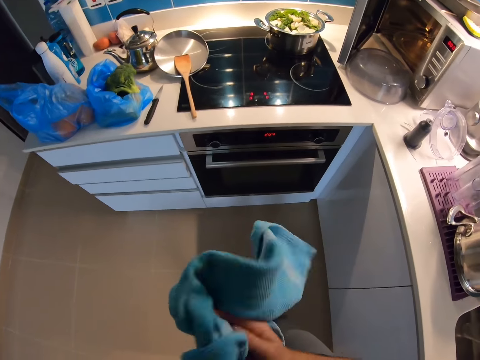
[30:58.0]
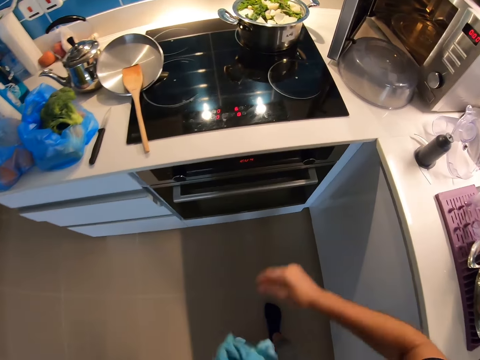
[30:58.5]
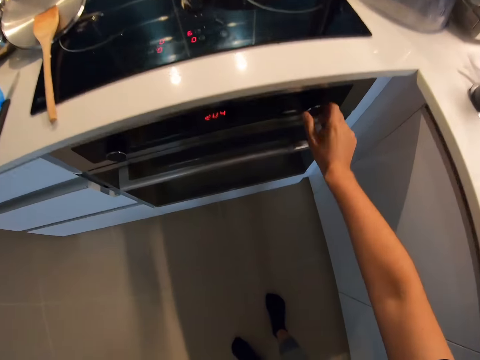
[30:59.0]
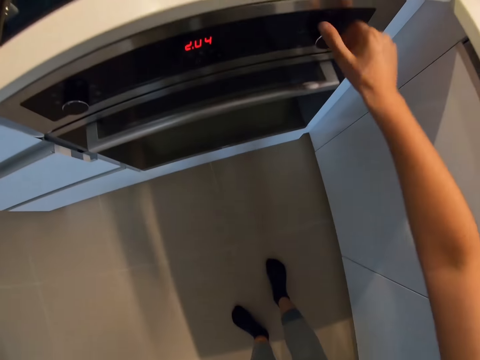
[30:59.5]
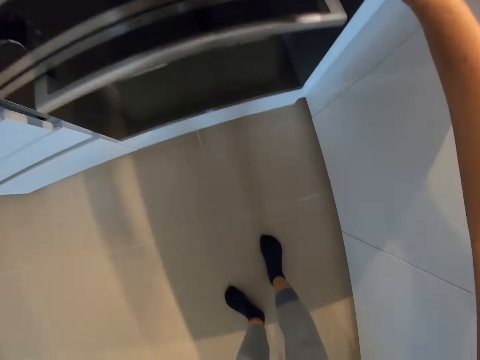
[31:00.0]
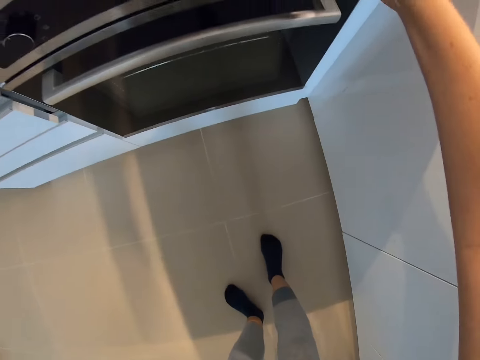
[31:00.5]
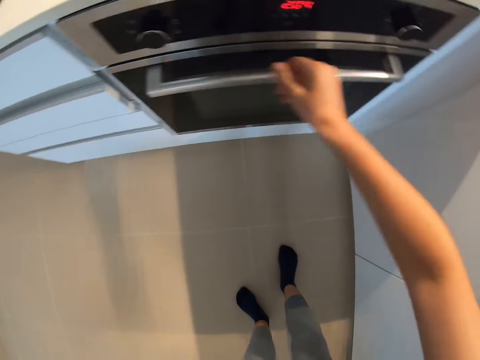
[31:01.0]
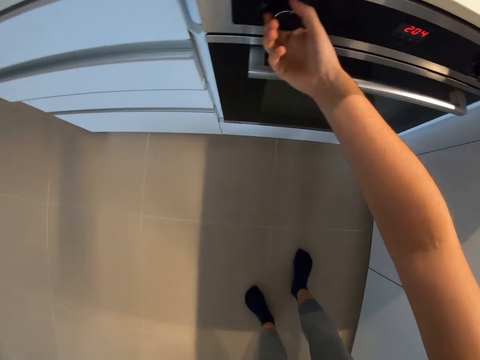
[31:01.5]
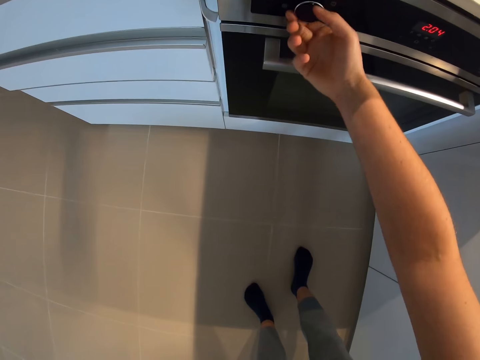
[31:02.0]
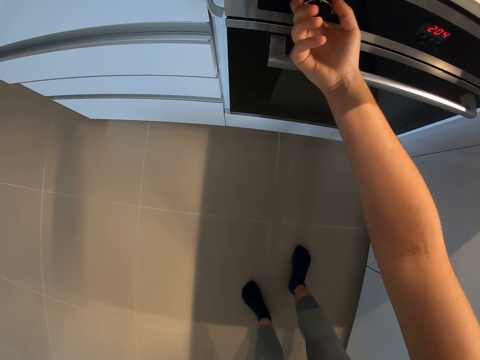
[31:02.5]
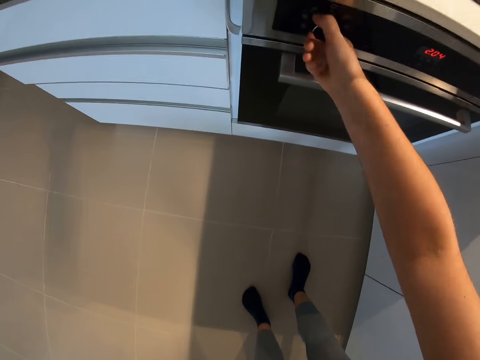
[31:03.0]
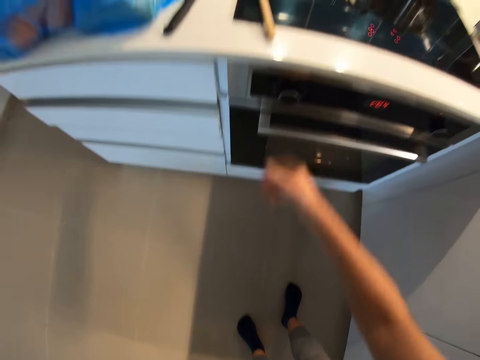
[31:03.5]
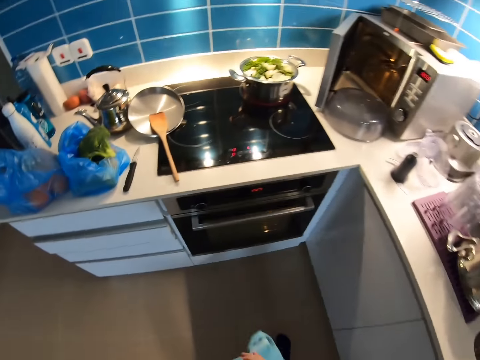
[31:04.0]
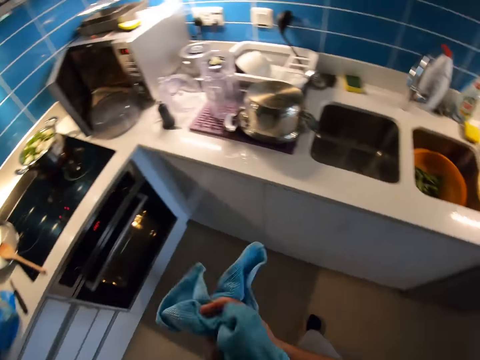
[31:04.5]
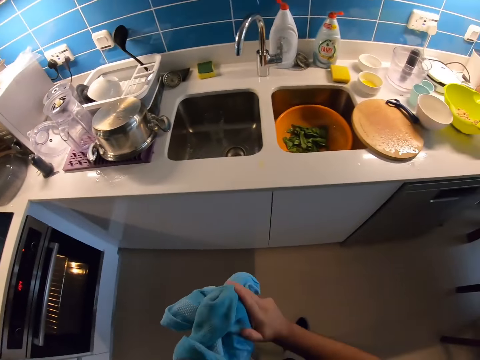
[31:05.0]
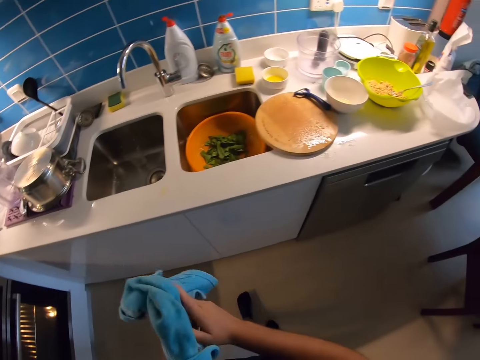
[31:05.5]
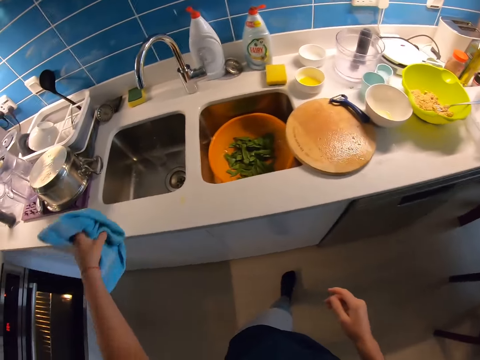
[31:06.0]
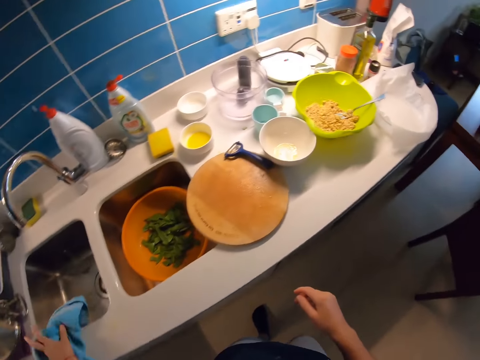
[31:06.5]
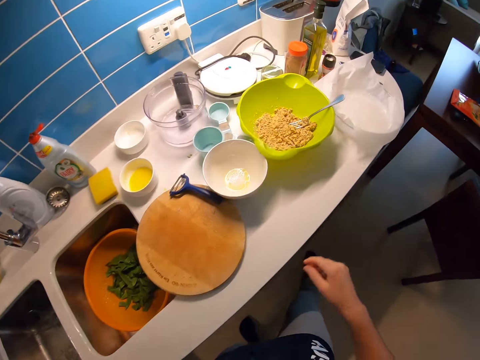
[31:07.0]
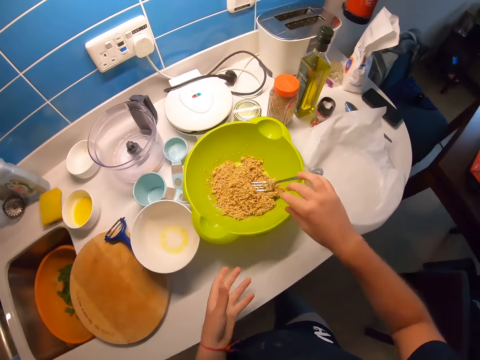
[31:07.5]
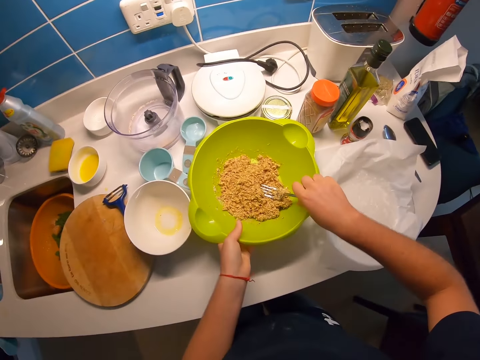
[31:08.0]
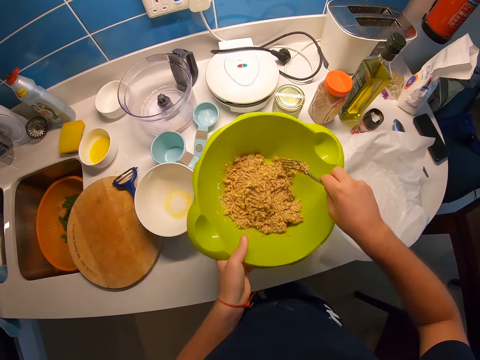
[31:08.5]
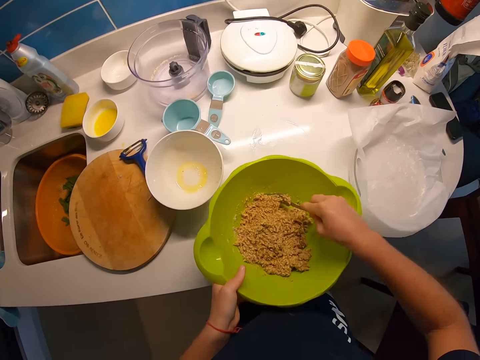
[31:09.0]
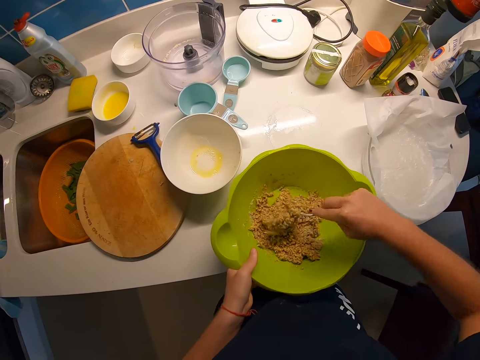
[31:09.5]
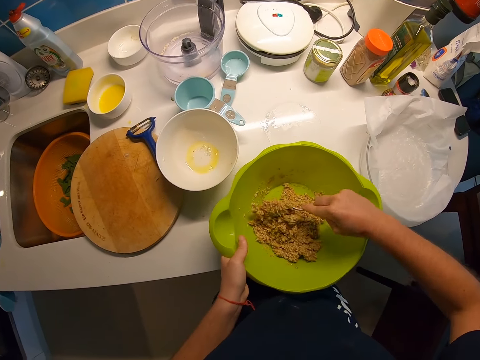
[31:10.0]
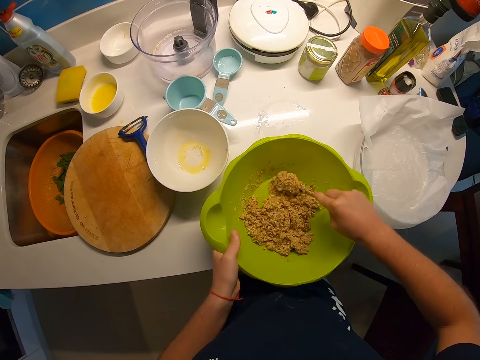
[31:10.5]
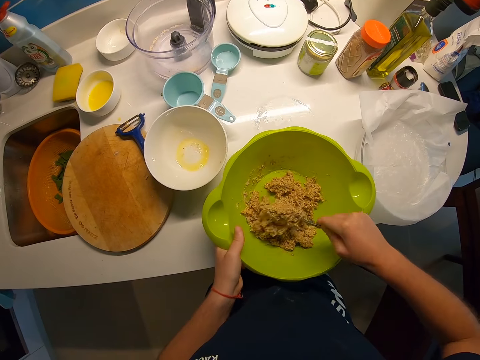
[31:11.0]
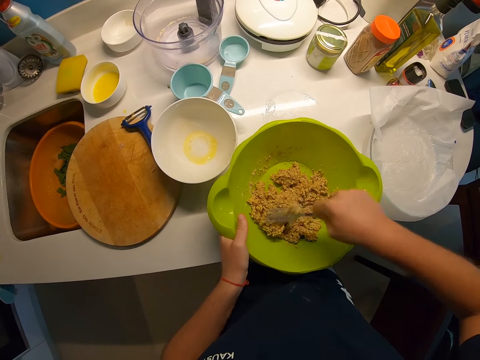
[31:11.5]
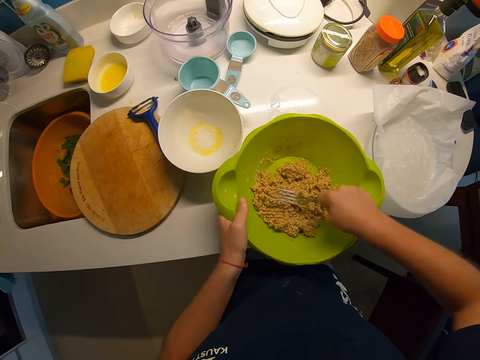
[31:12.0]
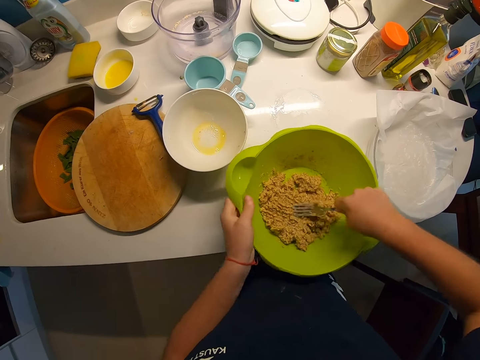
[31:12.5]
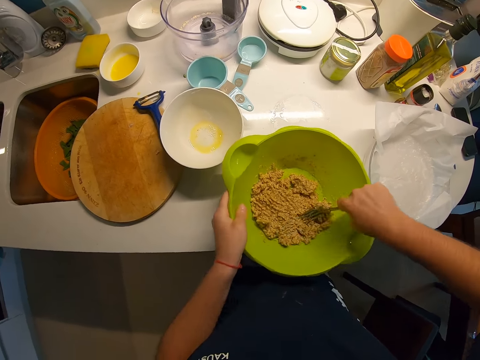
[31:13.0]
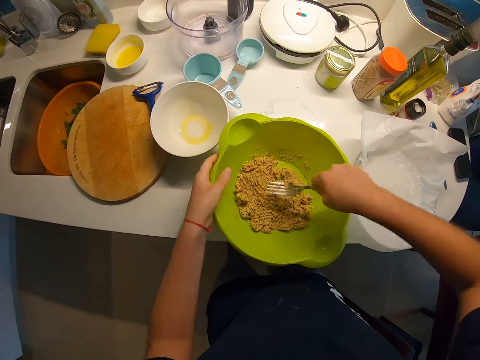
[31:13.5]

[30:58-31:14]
The camera wearer walks towards an oven. She passes the napkin to her left hand. She adjusts the heat of the oven with her right hand. She cleans both hands with the napkin. She walks to the kitchen table. She drops the napkin on the kitchen table with her left hand. She picks the green bowl of batter from the kitchen table with her right hand. She smashes something. She grabs the fork in the green bowl of batter with her right hand. She drops the green bowl of batter on the kitchen table with her left hand. She mixes the batter with the fork in her right hand.

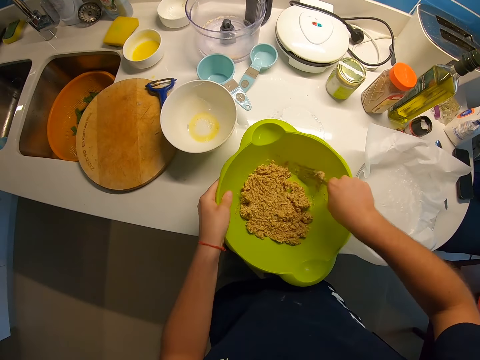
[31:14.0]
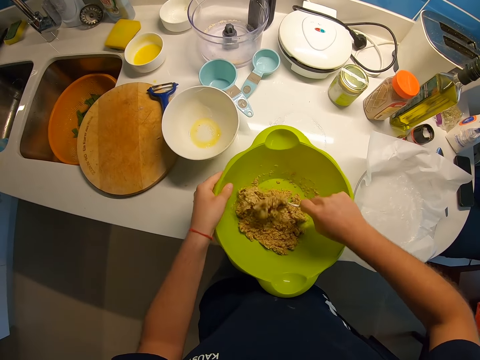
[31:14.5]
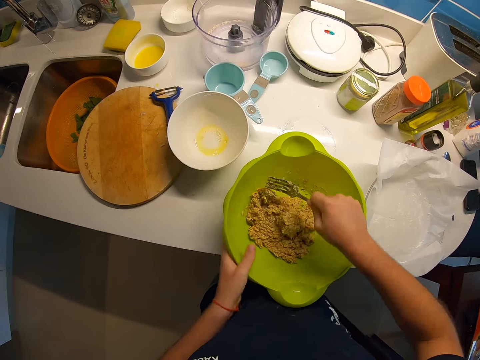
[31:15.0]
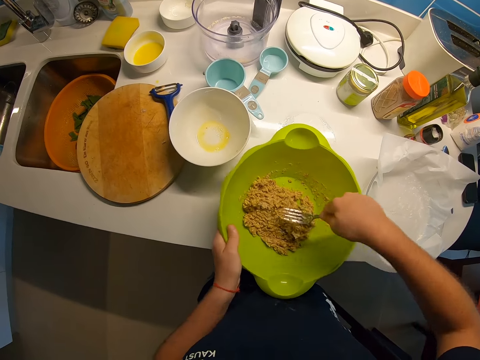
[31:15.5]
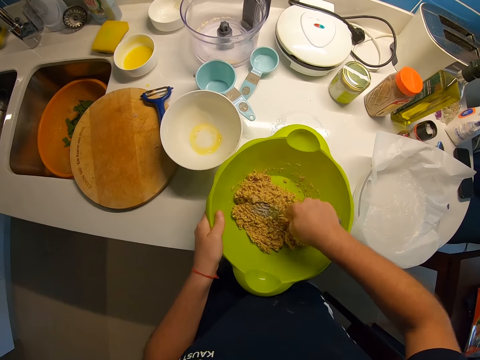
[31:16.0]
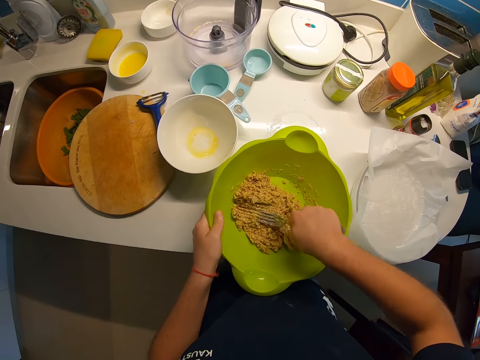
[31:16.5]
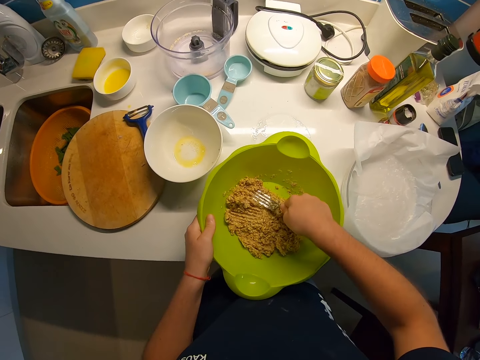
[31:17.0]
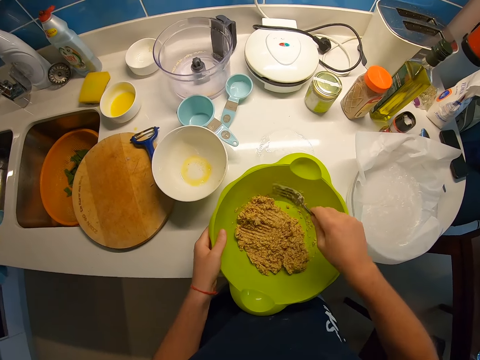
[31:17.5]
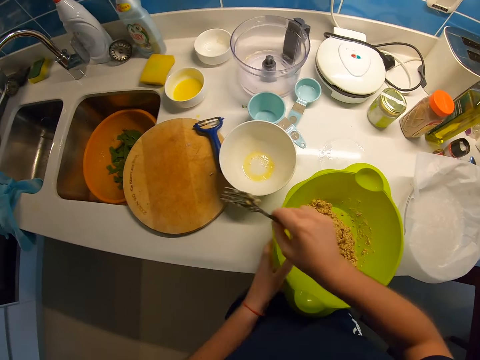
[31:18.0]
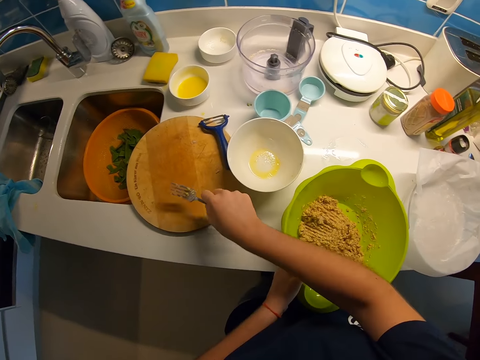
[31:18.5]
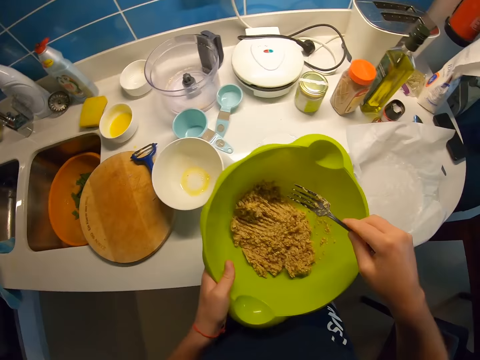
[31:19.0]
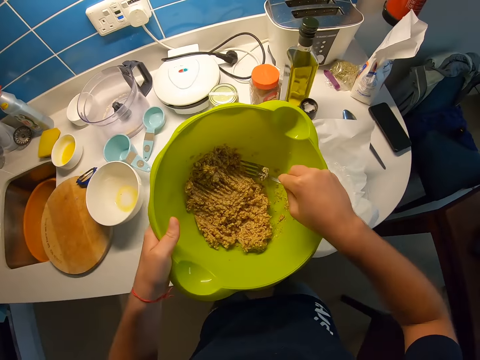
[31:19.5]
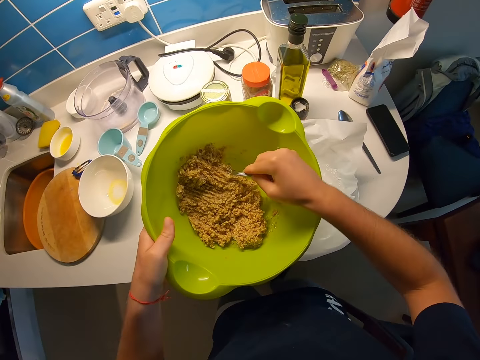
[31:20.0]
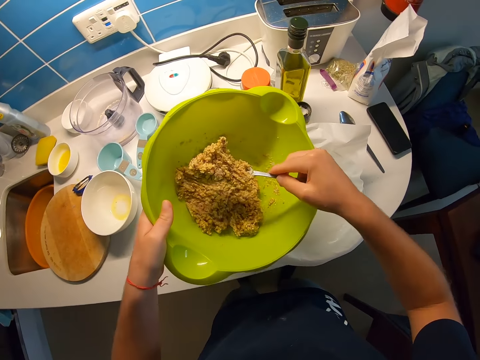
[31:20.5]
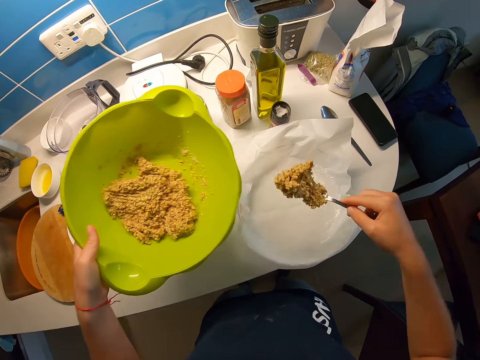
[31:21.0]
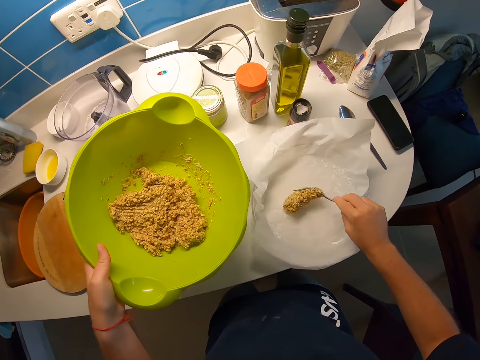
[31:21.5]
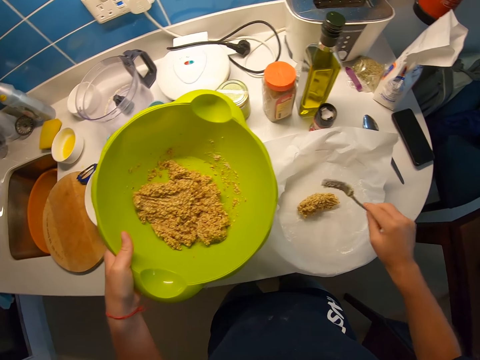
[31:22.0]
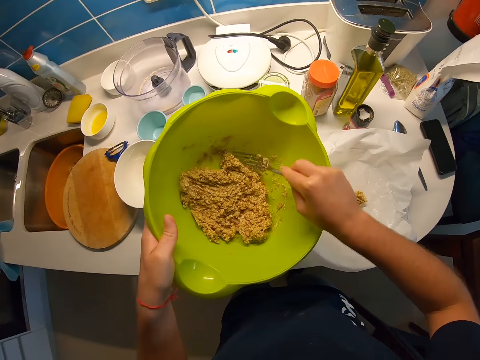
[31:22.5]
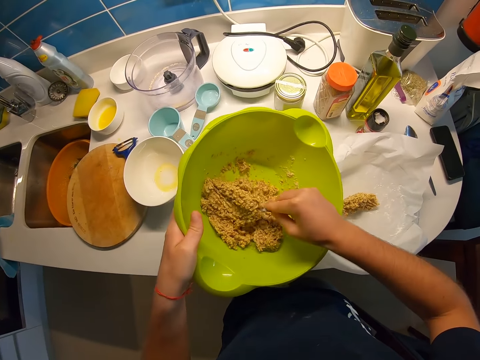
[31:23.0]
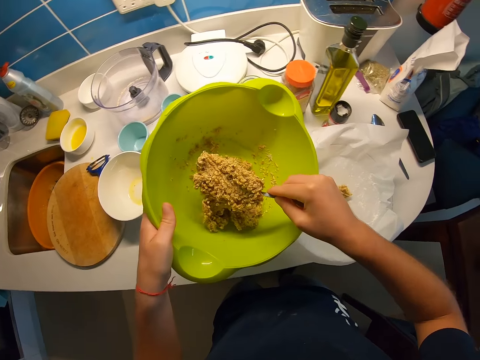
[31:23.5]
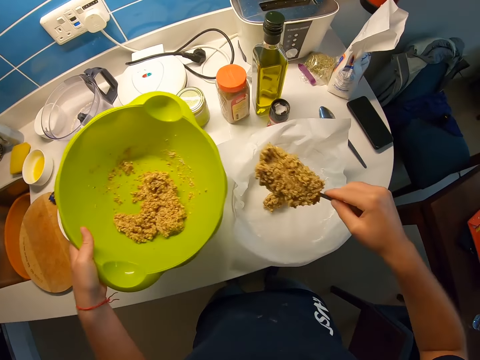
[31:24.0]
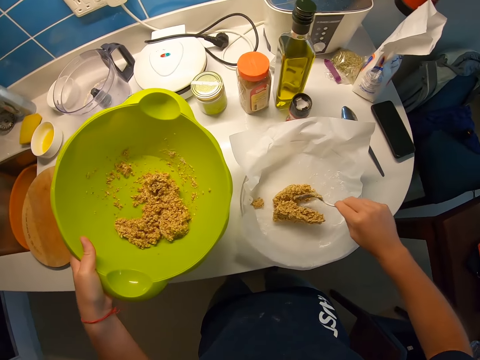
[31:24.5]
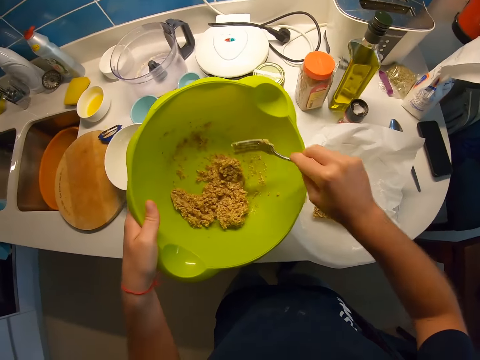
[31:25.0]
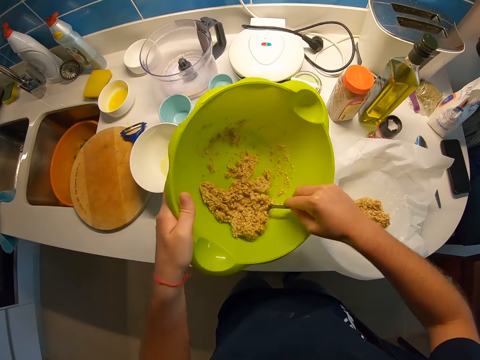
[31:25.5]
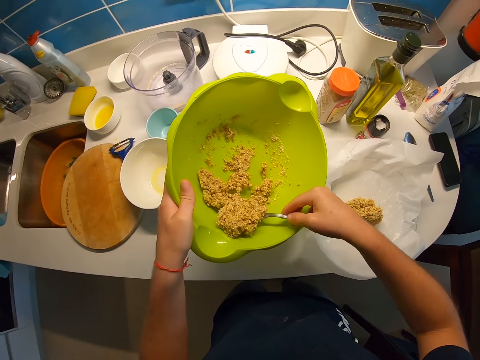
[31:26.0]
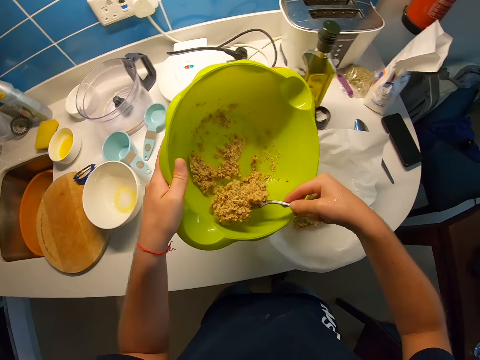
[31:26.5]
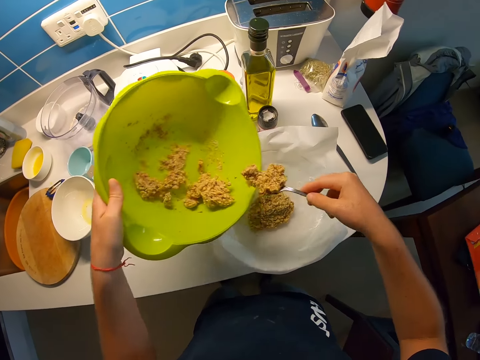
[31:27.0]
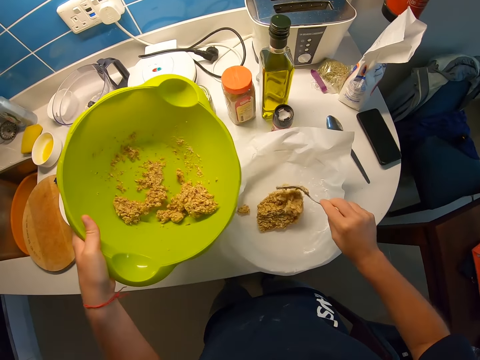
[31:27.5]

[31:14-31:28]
The camera wearer withdraws the fork from the green bowl of batter with her right hand. She places the fork on the chopping board. She picks the bowl of green batter with her left hand. She uses the fork to put batter into the sheet with her right hand. She picks something, and places something in the bowl.
